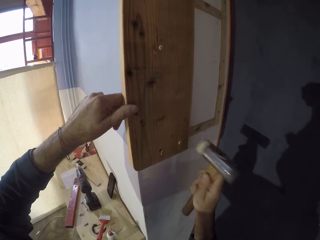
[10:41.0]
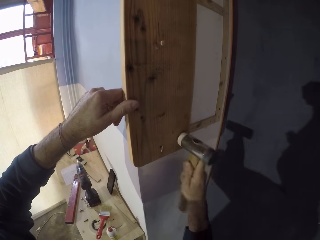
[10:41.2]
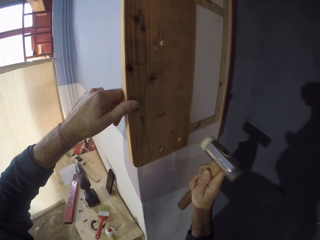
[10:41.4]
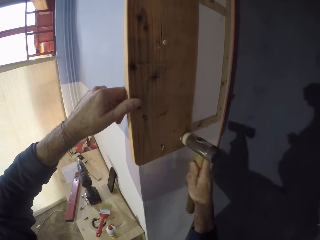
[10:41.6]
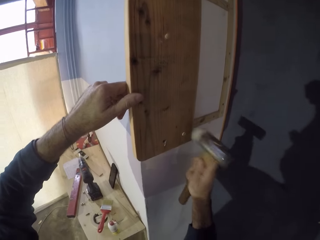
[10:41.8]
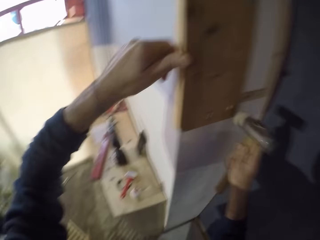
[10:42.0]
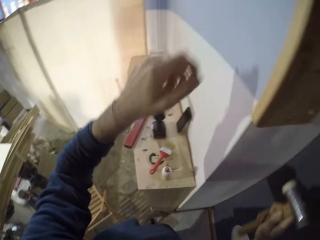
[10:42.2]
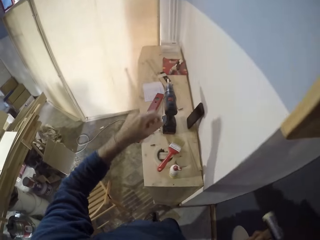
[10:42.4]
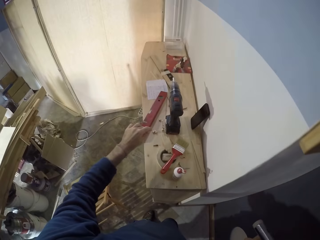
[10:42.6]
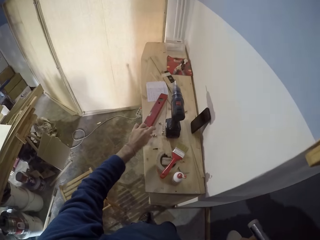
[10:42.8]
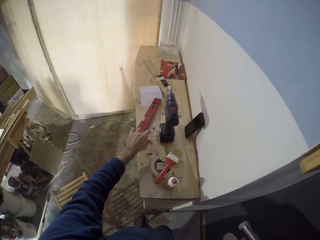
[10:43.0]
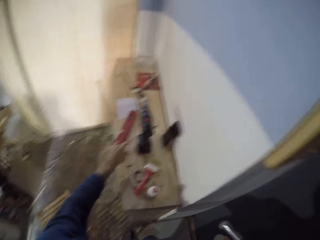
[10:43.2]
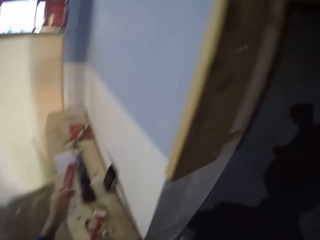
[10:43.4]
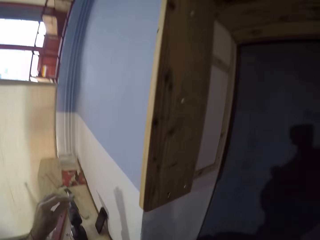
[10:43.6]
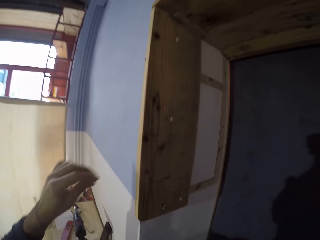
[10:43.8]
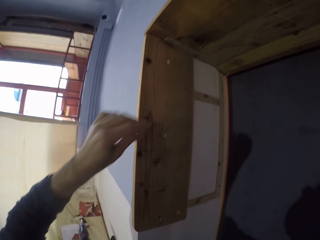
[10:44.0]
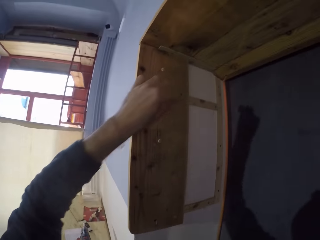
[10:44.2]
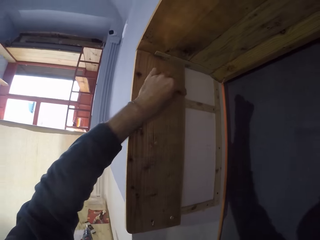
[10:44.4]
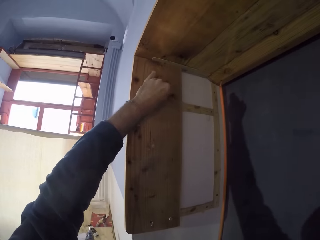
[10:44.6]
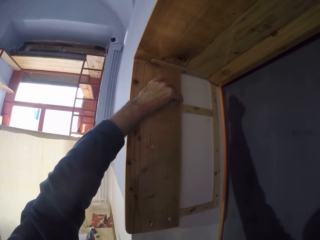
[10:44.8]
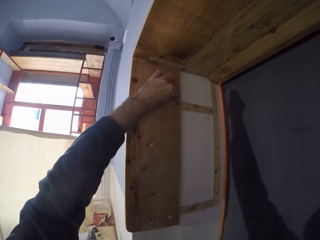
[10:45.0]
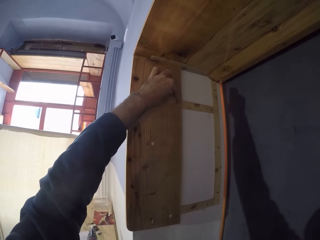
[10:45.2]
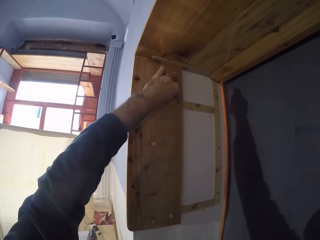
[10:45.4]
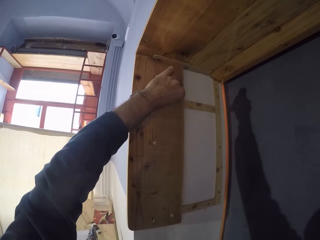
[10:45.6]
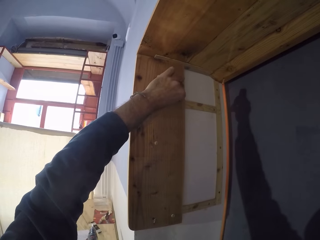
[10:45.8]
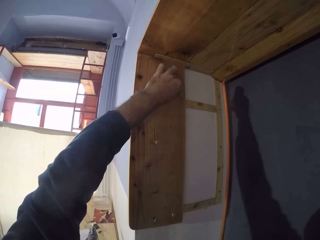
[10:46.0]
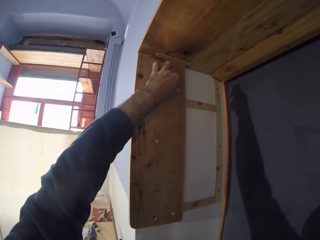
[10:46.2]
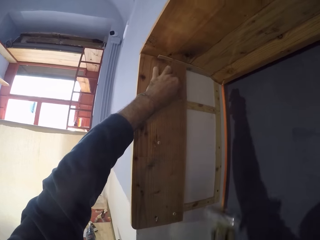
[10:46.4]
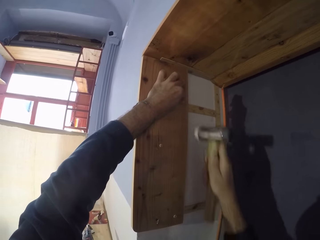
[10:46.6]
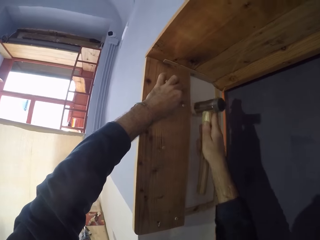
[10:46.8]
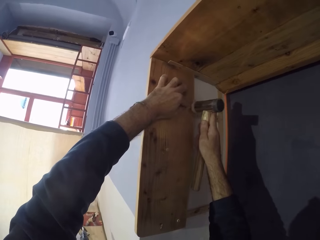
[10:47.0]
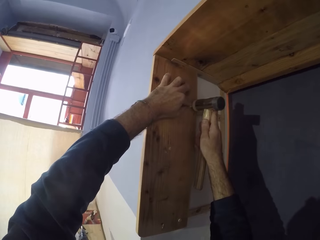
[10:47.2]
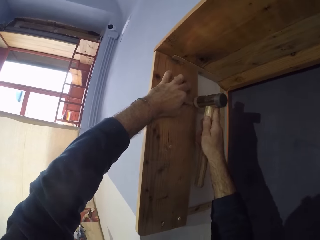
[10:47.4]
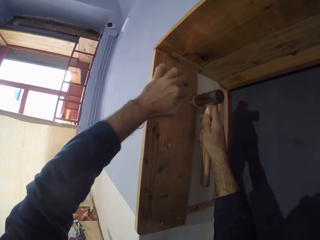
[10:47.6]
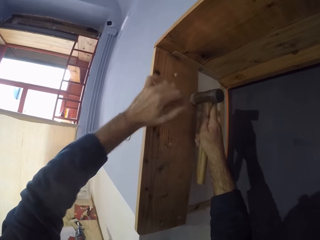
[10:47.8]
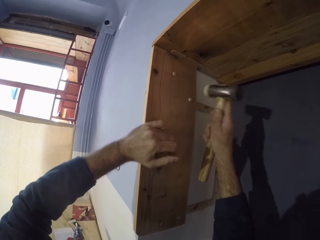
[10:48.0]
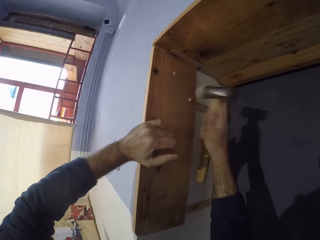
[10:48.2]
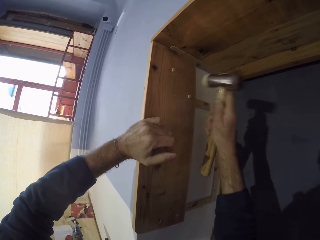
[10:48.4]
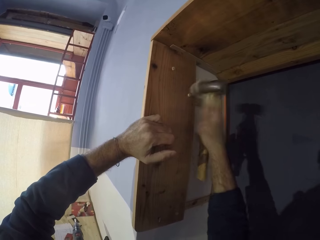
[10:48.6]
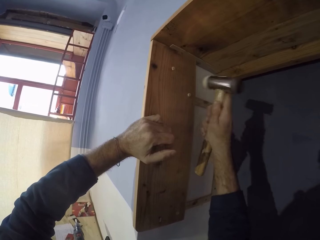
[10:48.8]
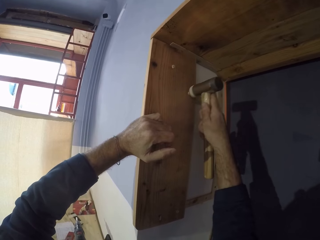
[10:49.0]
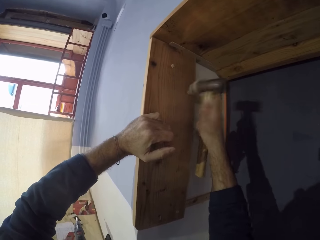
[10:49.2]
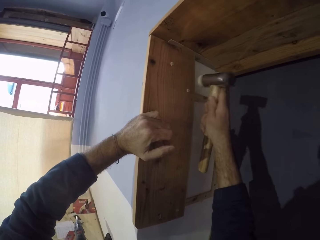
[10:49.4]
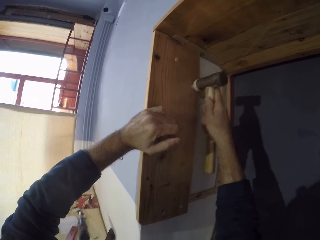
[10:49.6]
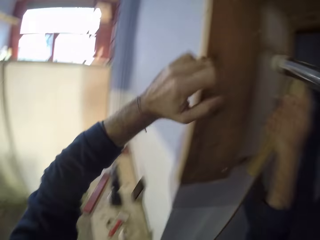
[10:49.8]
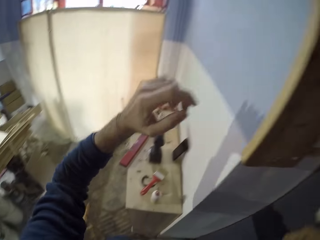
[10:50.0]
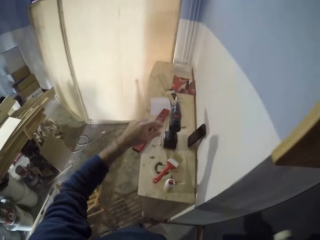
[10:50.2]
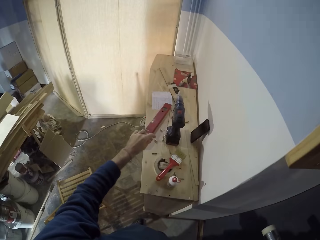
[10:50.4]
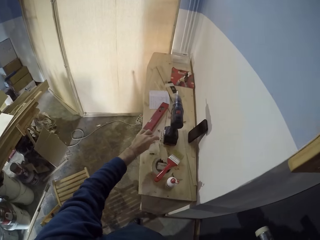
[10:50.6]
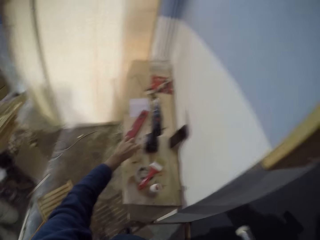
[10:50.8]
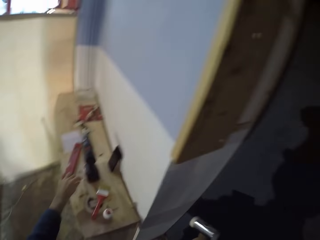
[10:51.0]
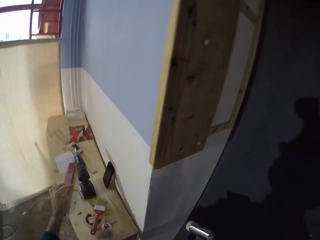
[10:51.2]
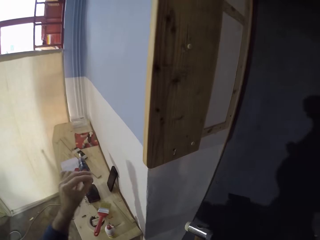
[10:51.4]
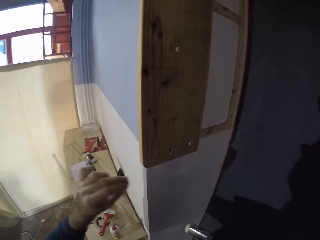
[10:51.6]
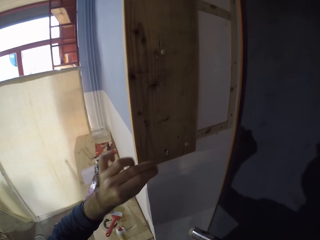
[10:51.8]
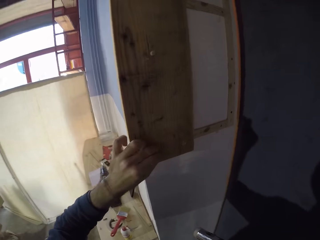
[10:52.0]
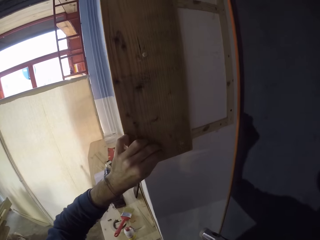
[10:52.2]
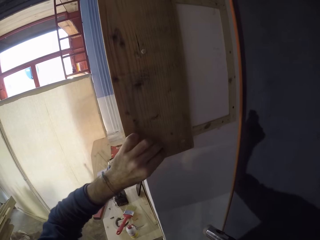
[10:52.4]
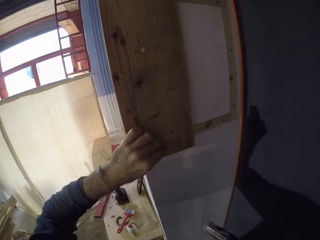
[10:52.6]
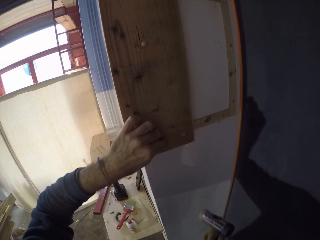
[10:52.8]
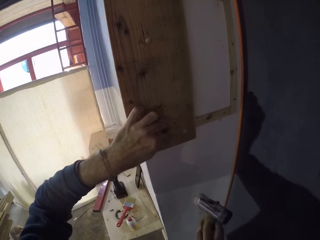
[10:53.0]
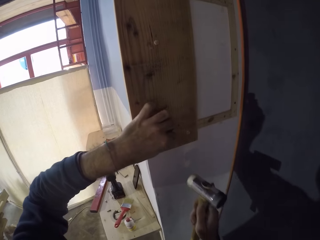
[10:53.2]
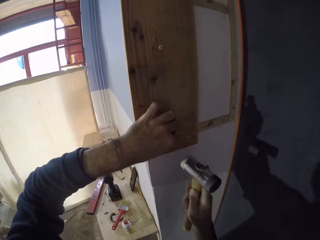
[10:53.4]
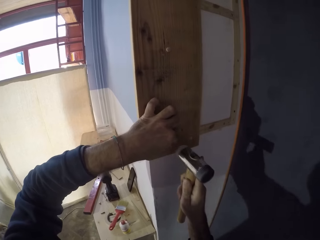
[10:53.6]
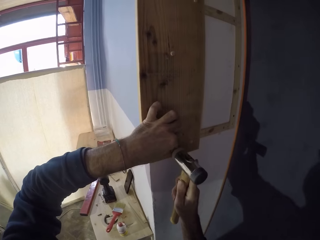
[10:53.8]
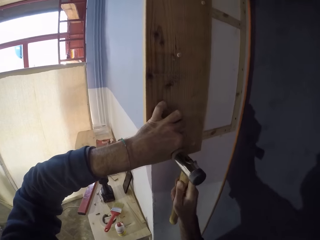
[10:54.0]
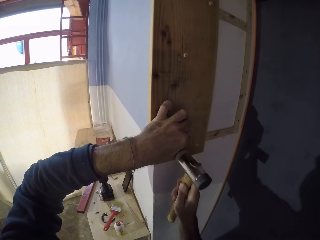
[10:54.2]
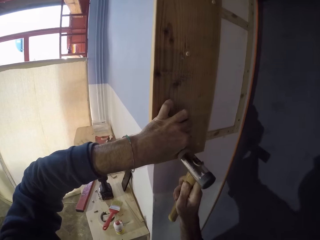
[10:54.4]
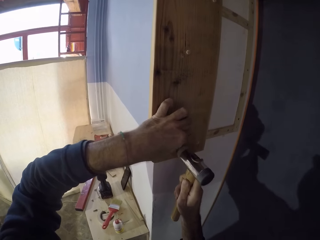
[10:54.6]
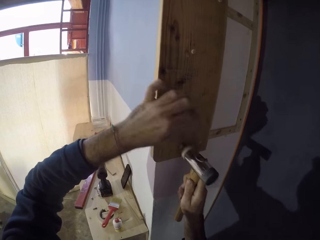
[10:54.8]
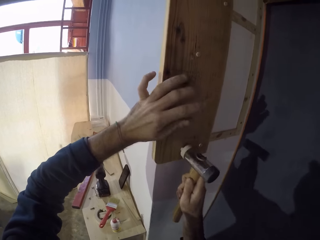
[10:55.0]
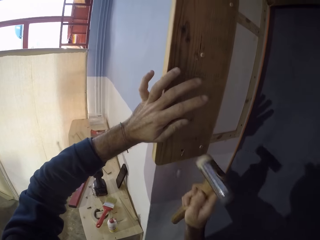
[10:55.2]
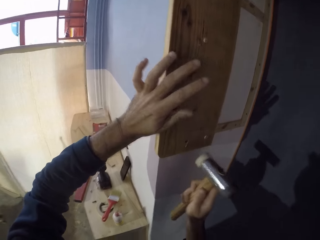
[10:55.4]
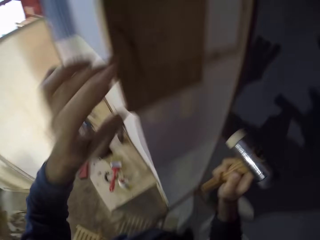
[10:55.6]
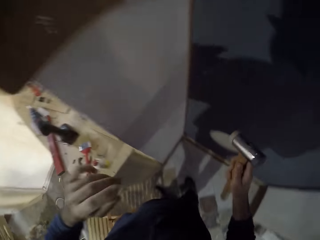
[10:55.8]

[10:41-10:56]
The camera wearer moves both hands. He picks up a wooden pin or nail from the bench with his left hand. He looks at the wood. He lifts the nail. He inserts the wooden pin in his left hand in the hole of the wooden frame. He lifts the hammer. He nails the wooden pin with the hammer in his right hand. He rests his left hand on the wooden frame. He moves both hands. He picks up the wooden pin from the bench with his left hand. He lifts the nail. He inserts the wooden pin in his left hand in the hole of the wooden frame. He lifts the hammer. He nails the wooden pin with the hammer in his right hand.

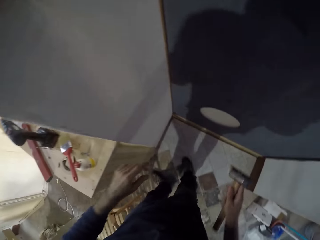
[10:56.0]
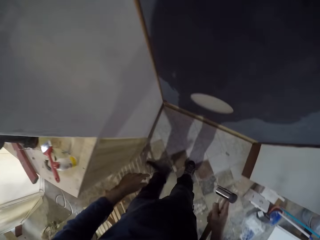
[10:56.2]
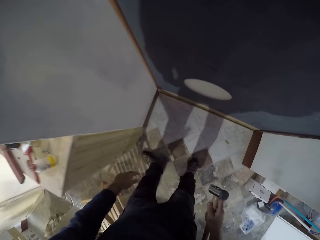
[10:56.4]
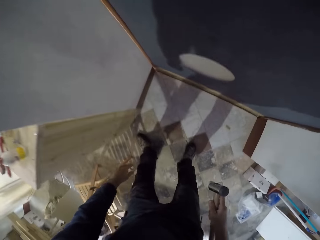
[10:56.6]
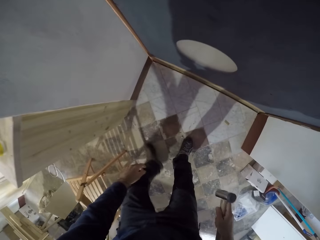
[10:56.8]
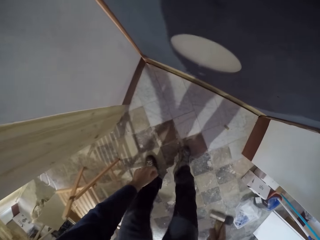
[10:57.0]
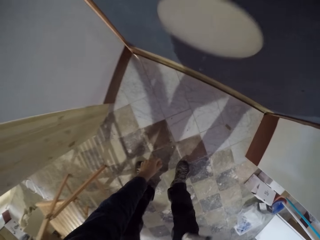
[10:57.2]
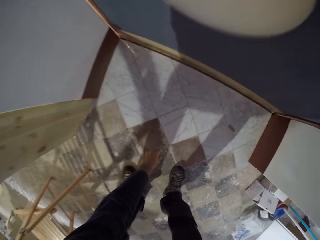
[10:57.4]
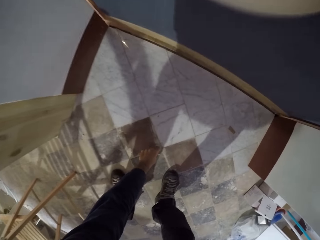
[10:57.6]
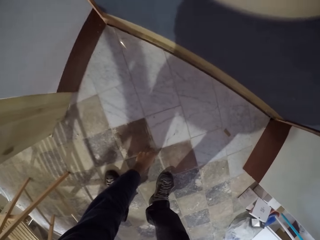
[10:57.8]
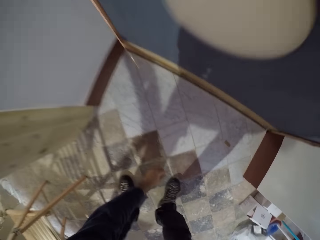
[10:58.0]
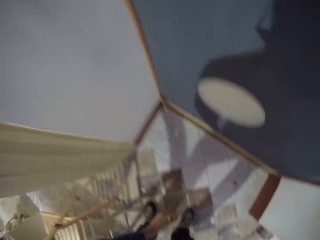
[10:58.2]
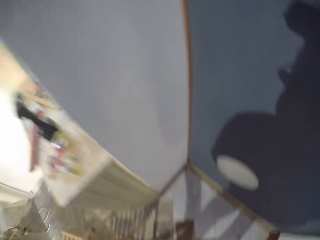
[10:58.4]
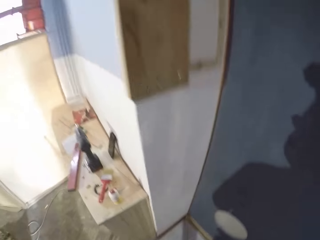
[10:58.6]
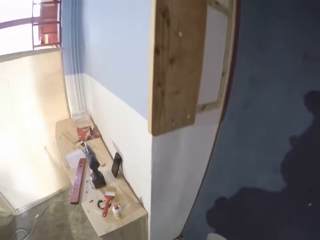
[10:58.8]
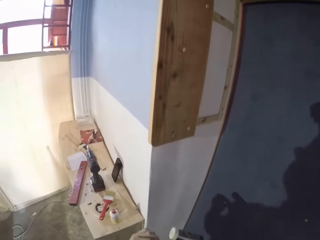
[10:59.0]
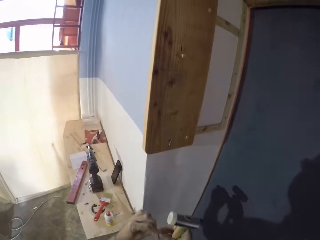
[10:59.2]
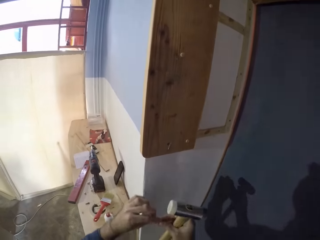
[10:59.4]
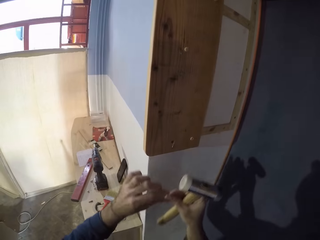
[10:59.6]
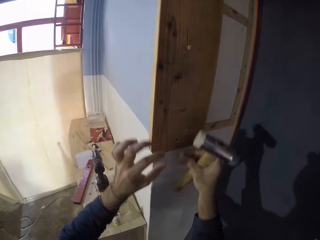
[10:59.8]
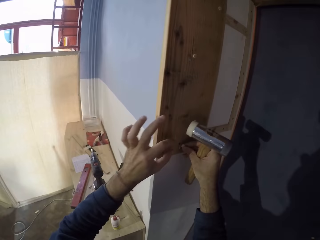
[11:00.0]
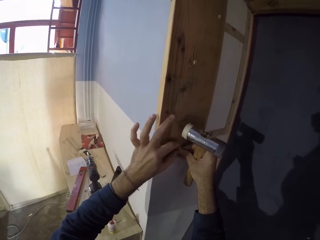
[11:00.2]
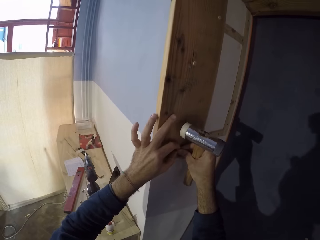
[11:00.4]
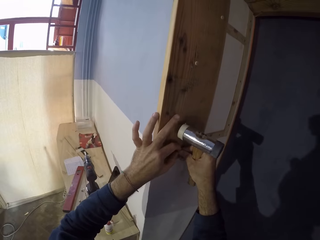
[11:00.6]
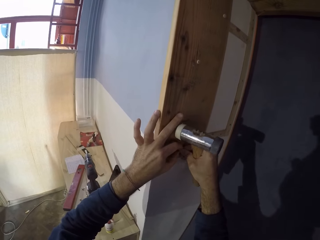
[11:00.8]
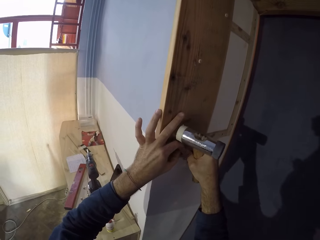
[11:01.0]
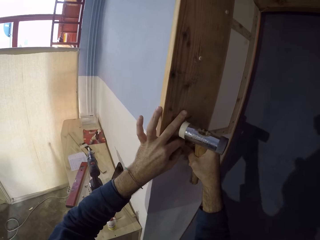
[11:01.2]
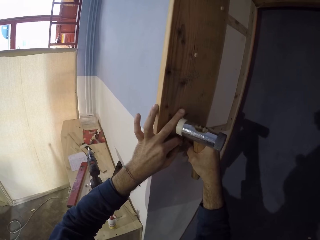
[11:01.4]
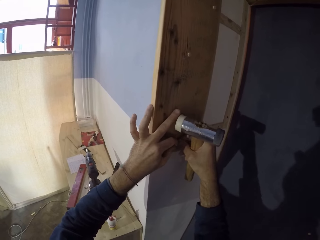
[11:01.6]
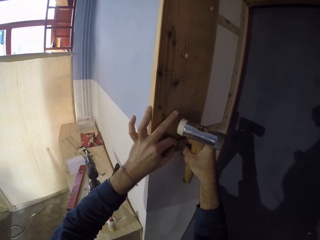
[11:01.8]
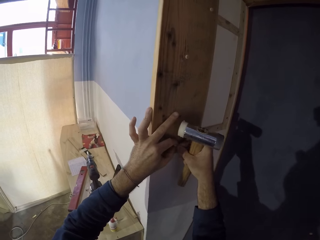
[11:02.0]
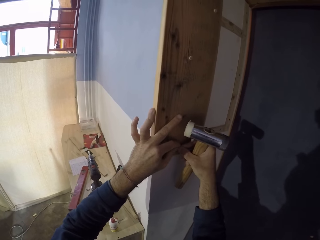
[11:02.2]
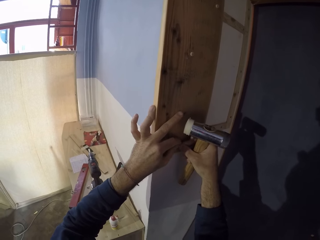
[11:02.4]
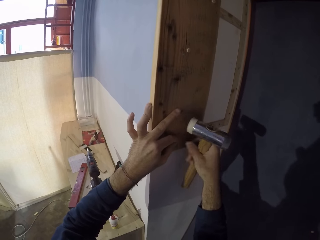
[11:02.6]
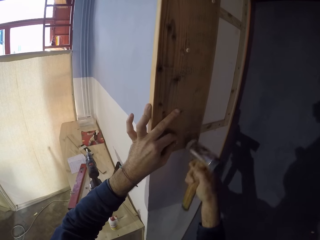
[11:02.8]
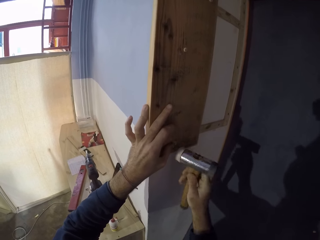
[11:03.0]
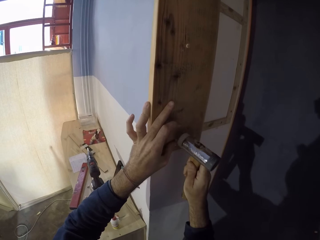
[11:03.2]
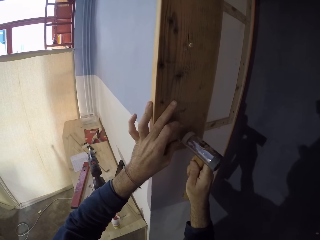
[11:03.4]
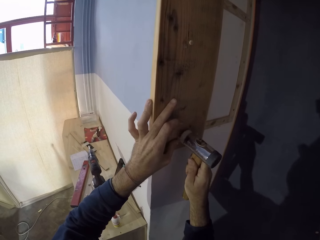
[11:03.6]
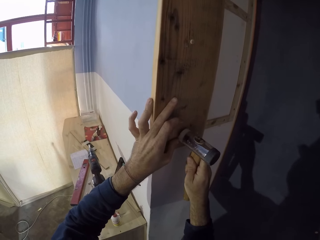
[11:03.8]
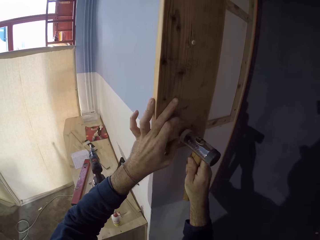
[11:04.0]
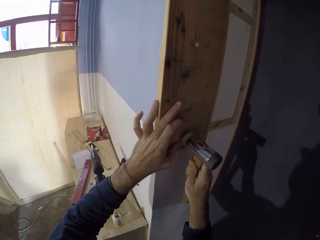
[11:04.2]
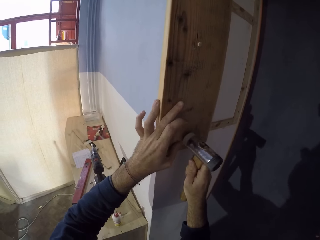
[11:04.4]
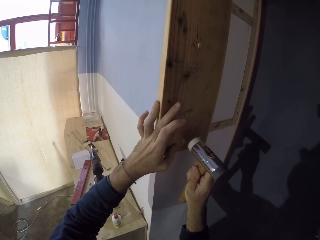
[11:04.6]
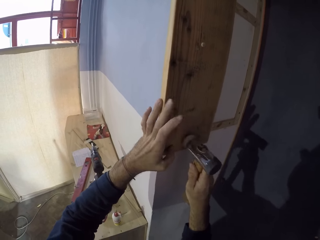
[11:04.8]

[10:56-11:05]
The camera wearer moves both hands, makes a step and bends down. He picks up the wooden pin or nail from the floor with his left hand. He lifts the nail. He looks around. He passes the wooden pin in his left hand to his right hand. He lifts both hands. He inserts the wooden pin in his left hand in the hole of the wooden frame. He nails the wooden pin with the hammer in his right hand.
